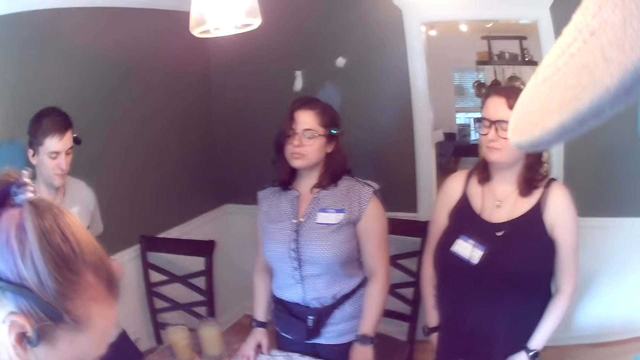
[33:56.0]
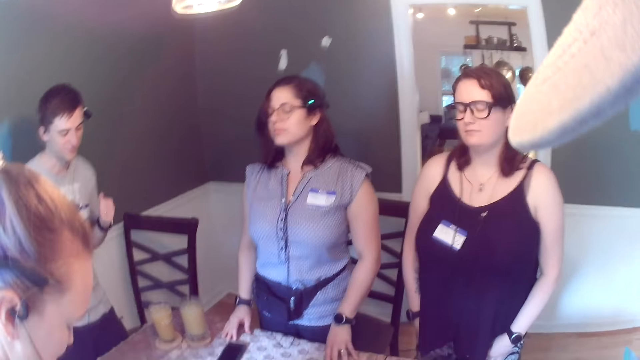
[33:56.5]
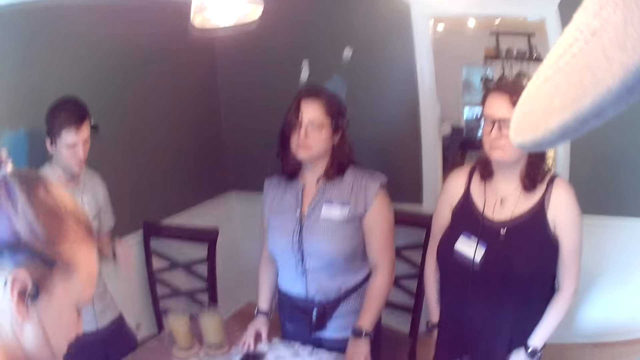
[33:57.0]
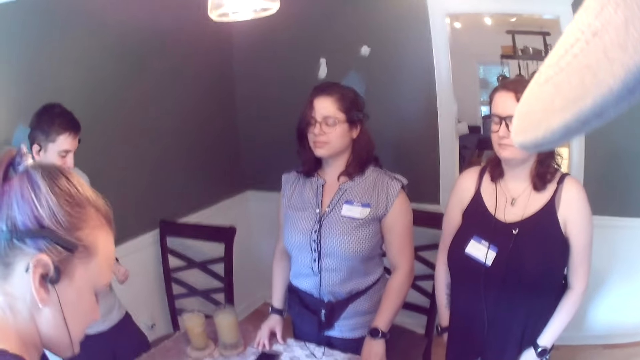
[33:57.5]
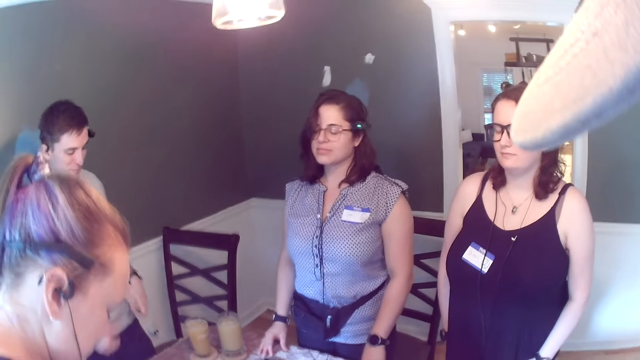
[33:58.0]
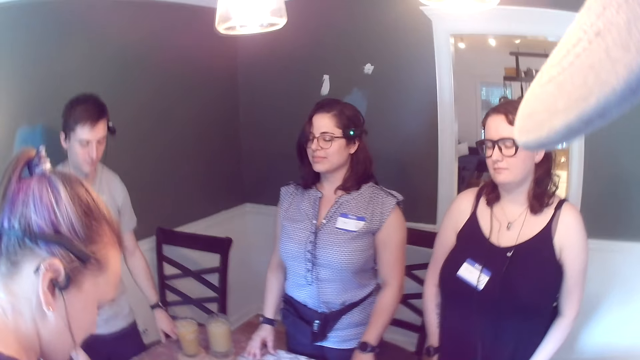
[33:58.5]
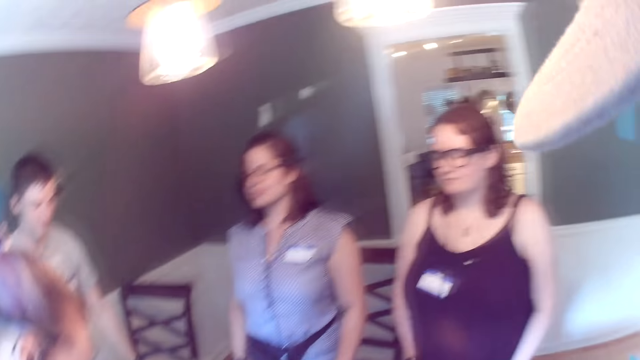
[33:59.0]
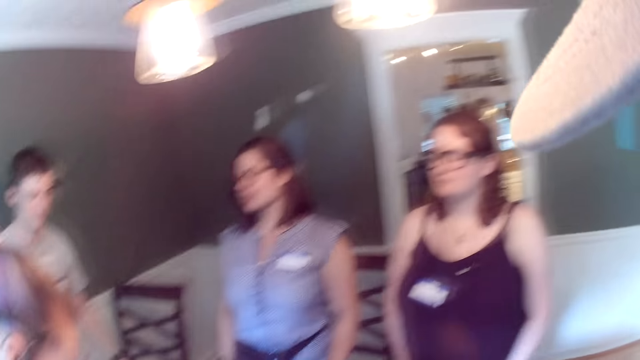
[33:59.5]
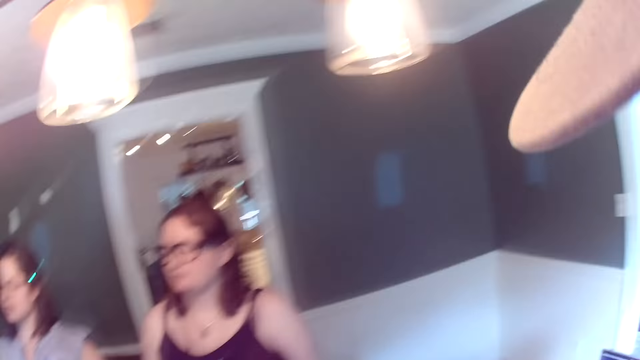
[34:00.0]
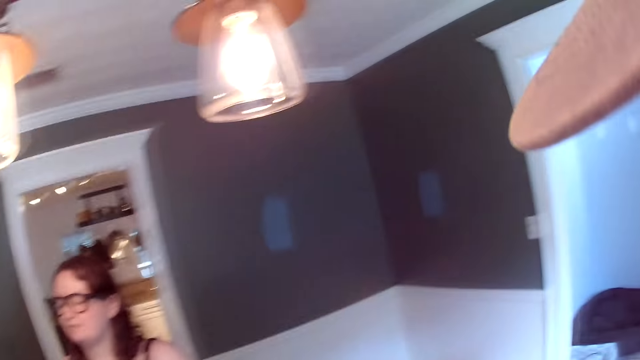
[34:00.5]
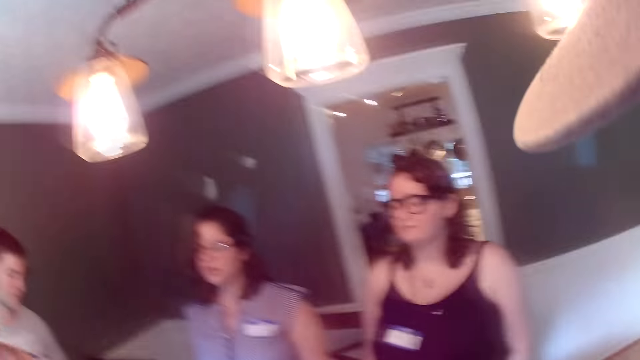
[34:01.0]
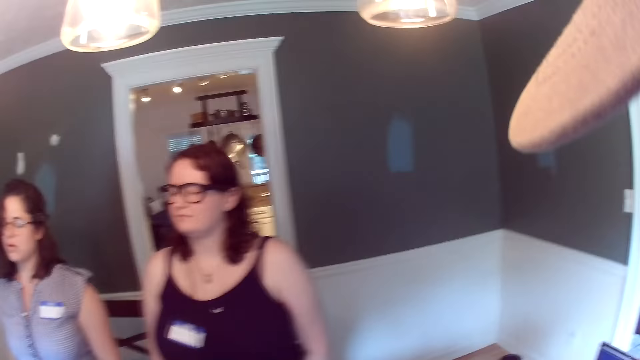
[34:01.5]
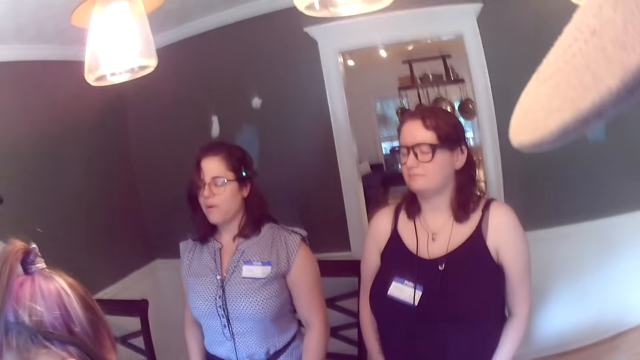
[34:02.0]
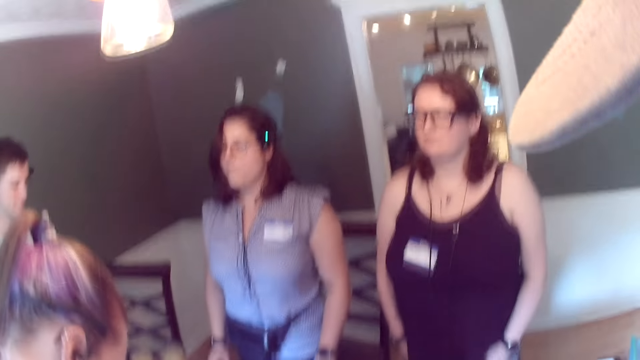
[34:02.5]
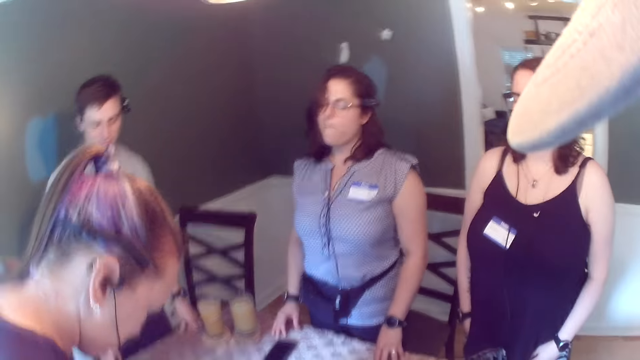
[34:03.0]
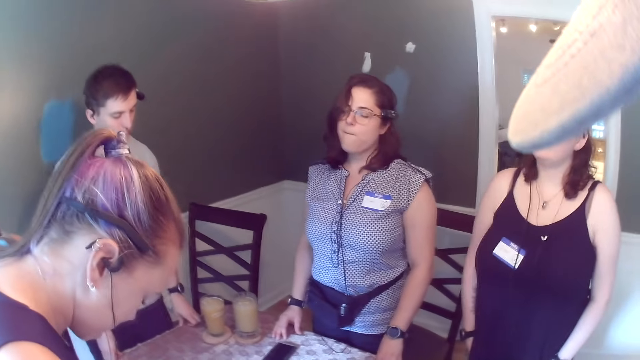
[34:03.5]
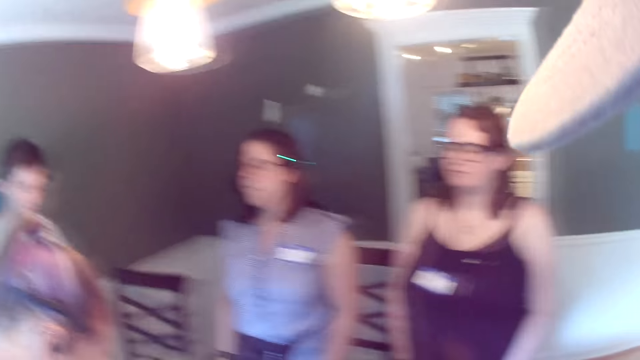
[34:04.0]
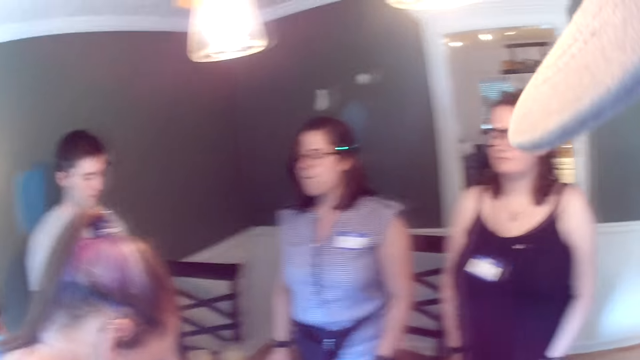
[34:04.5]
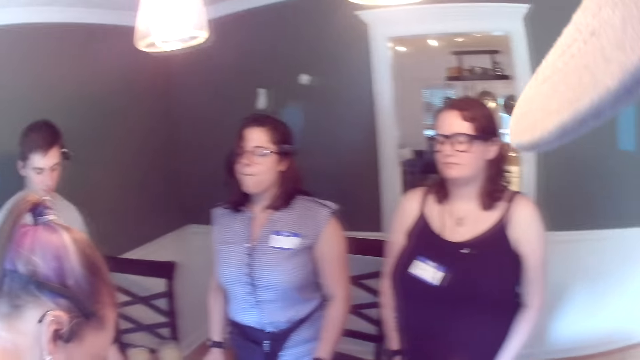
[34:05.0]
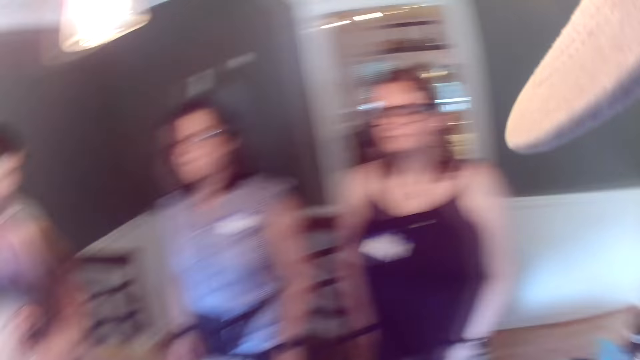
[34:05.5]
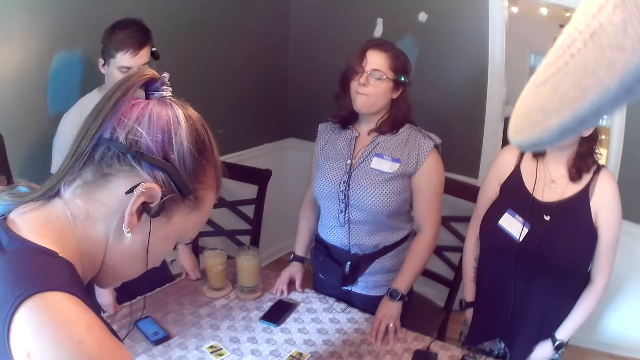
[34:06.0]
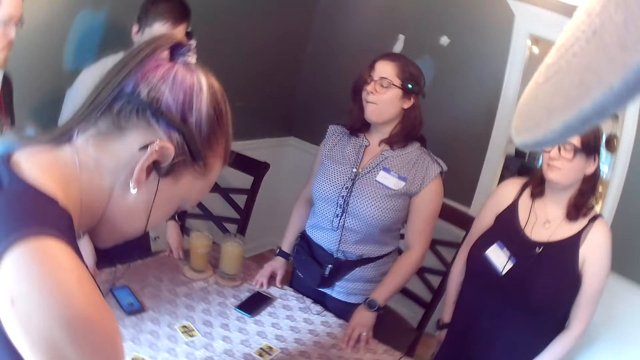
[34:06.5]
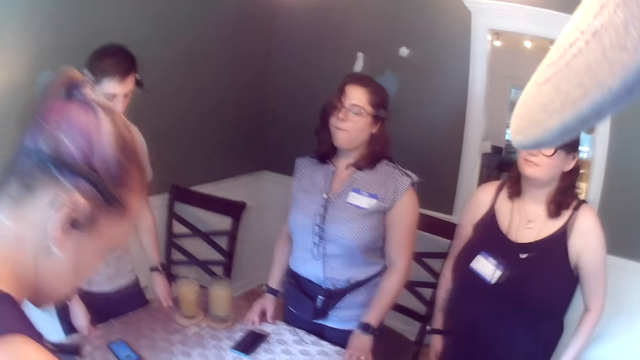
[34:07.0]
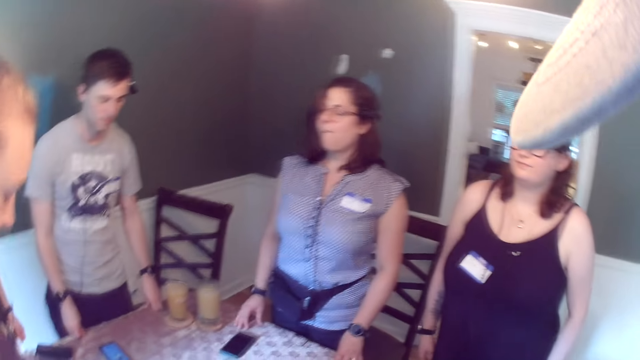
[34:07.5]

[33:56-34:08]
A man places both hands on the dining table.

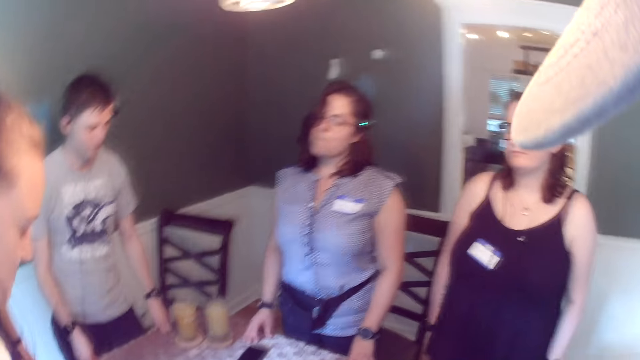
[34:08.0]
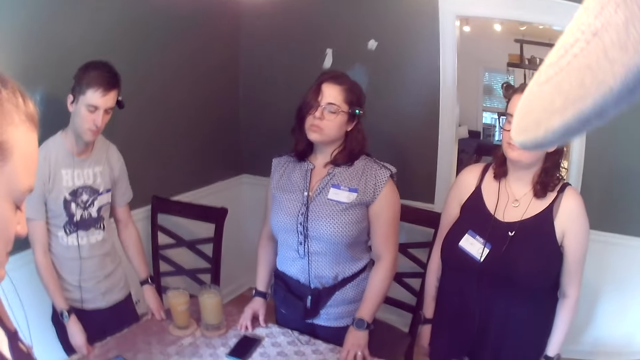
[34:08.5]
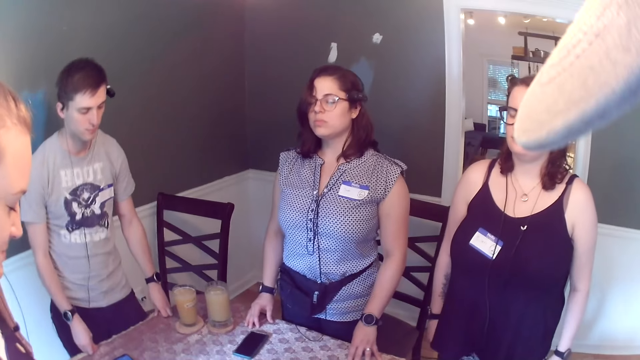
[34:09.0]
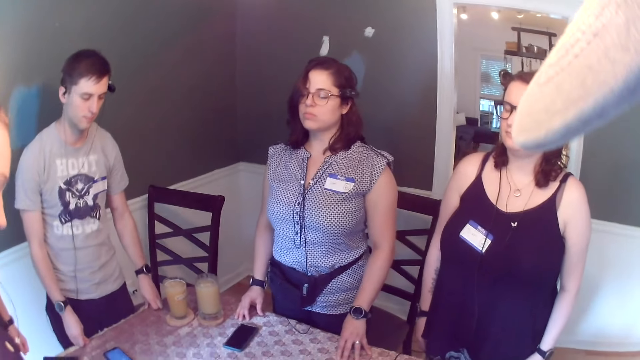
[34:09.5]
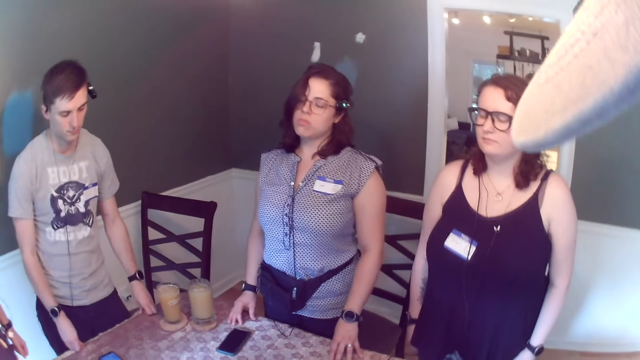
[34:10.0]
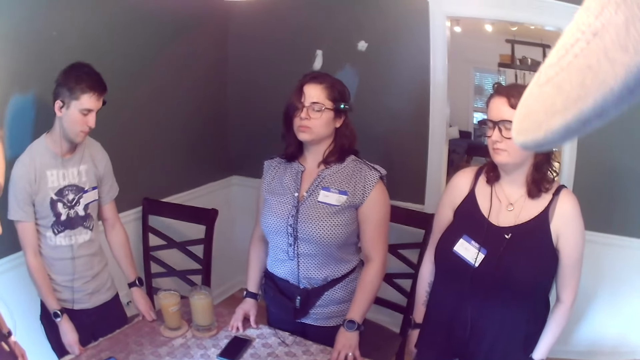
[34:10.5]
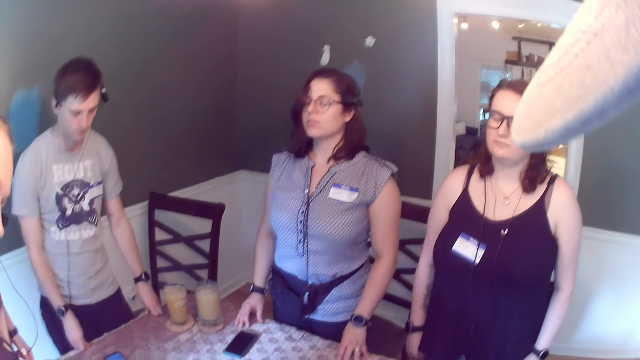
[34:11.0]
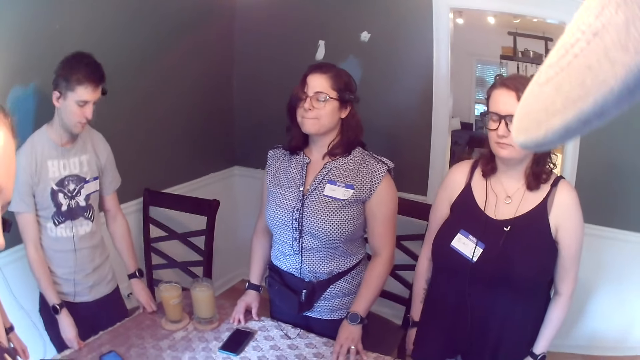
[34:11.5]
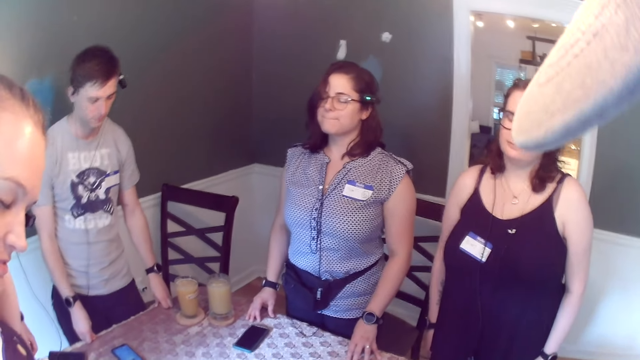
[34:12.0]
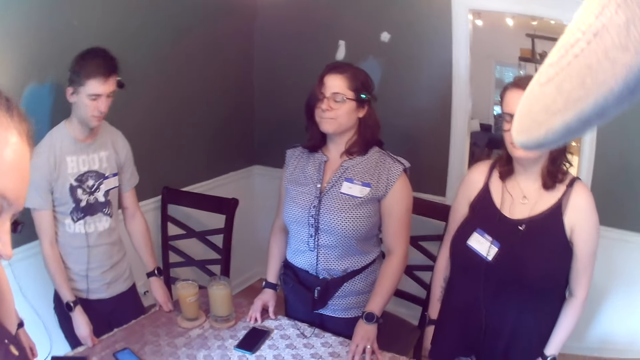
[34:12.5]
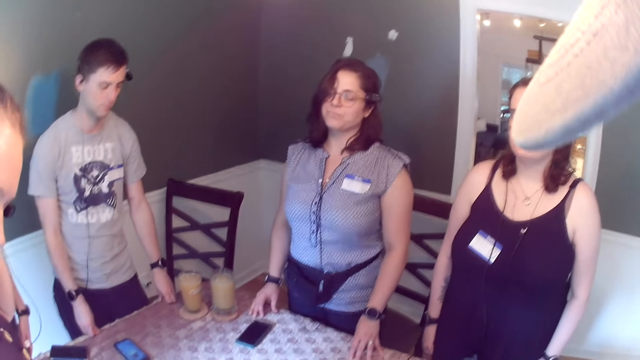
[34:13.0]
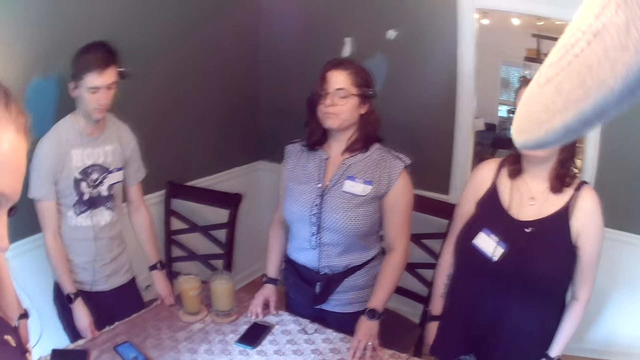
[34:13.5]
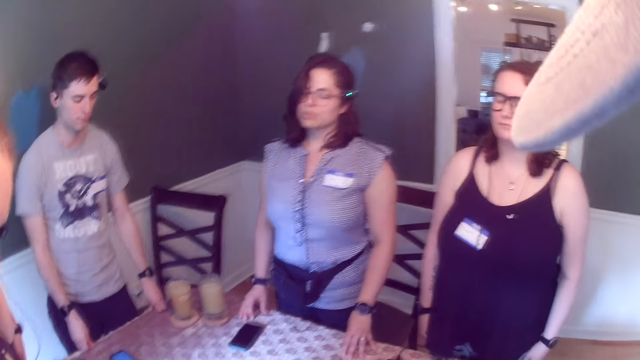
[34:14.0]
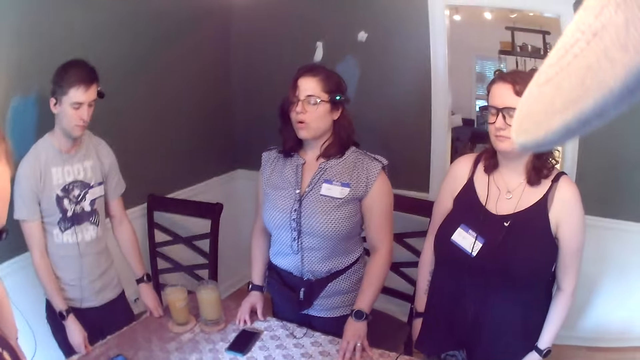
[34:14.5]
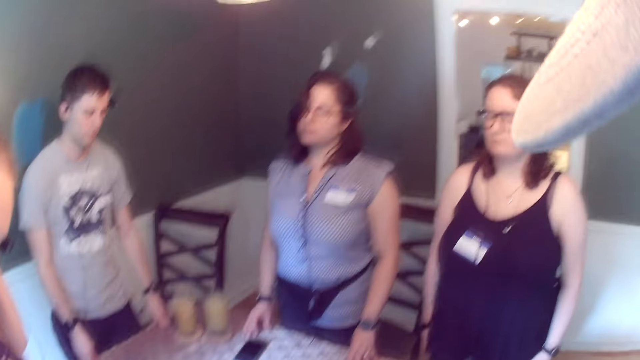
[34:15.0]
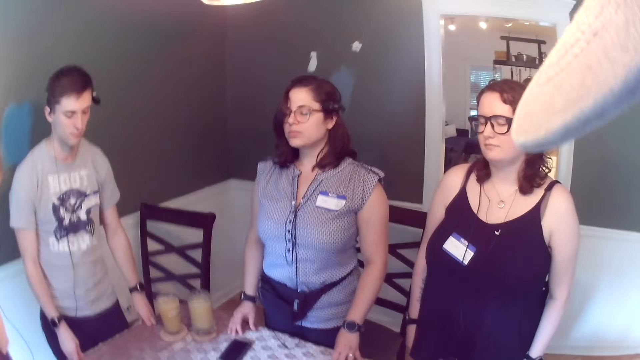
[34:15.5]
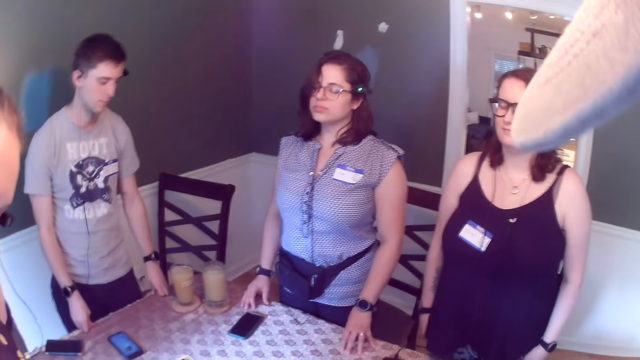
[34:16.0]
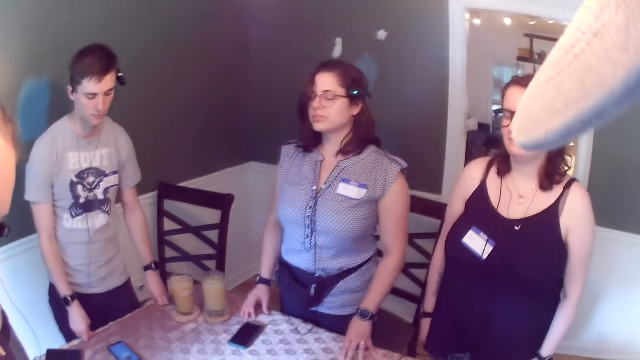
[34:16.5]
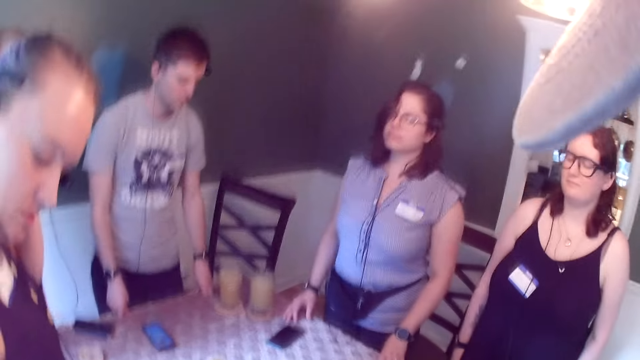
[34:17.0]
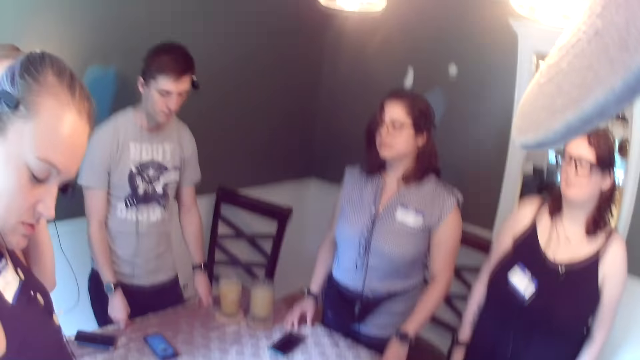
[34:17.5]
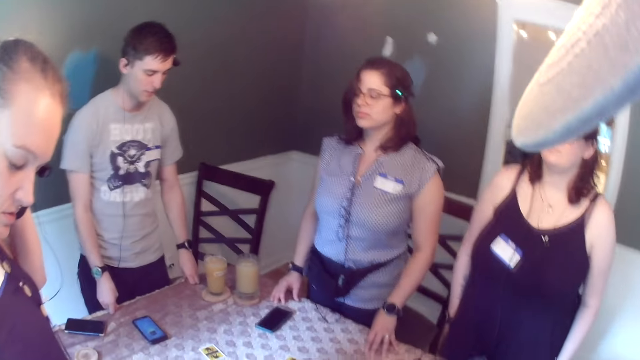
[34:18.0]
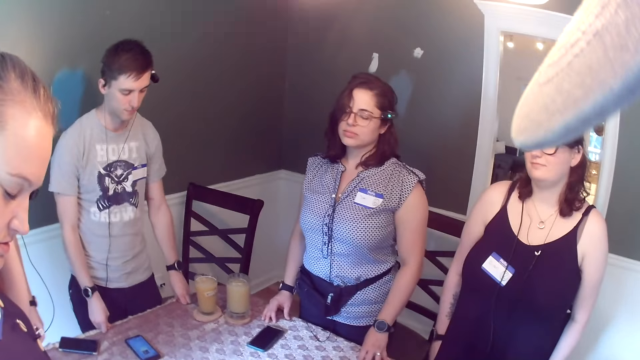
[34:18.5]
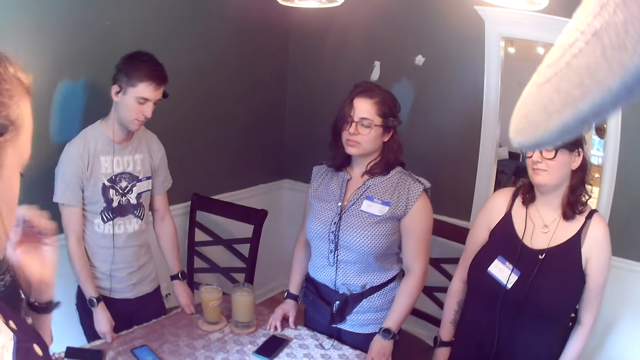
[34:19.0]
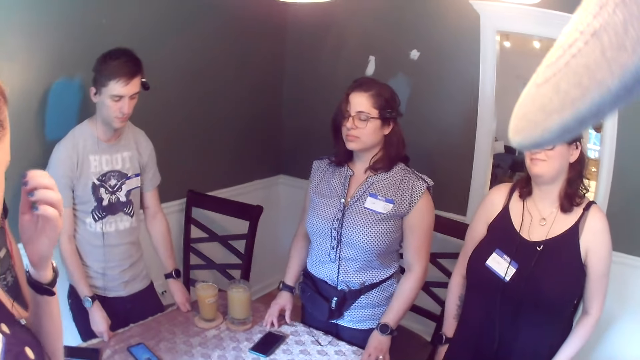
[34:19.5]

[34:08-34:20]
A woman touches her hair with her left hand. A man talks to the group of people.
